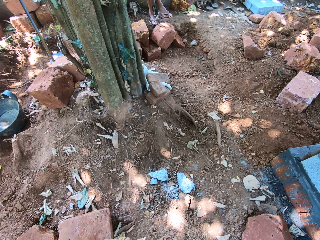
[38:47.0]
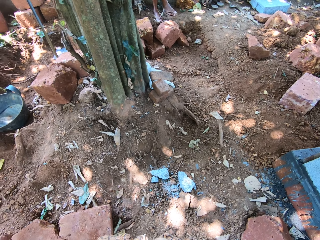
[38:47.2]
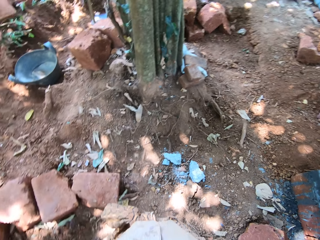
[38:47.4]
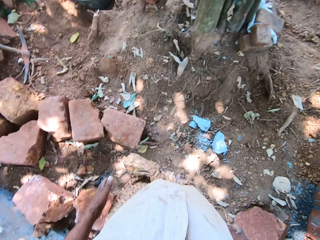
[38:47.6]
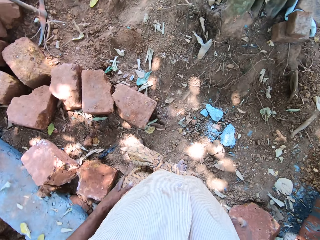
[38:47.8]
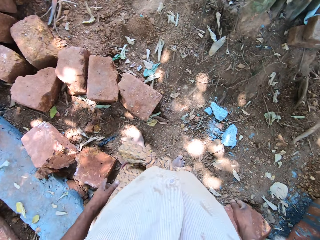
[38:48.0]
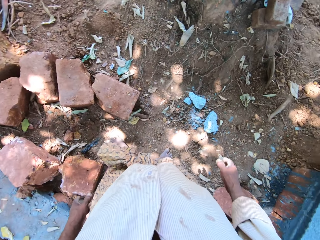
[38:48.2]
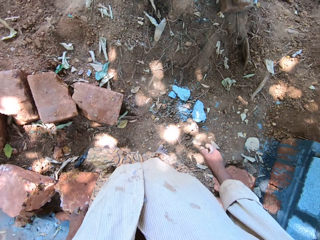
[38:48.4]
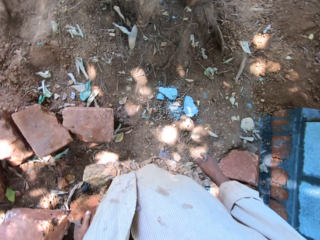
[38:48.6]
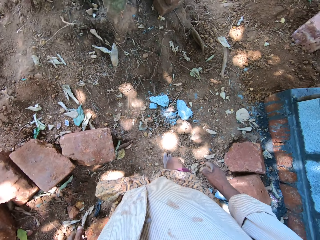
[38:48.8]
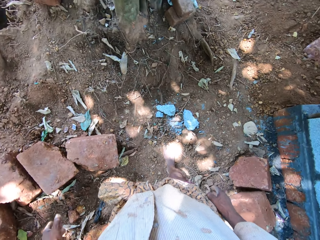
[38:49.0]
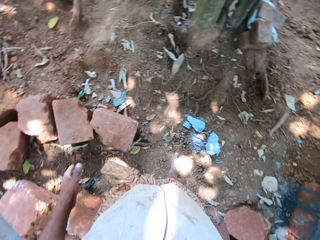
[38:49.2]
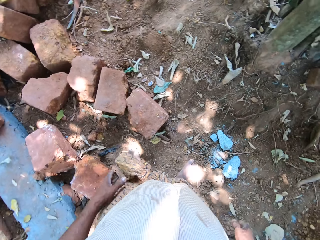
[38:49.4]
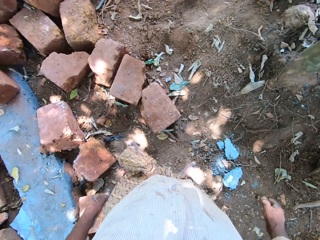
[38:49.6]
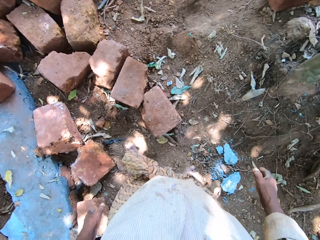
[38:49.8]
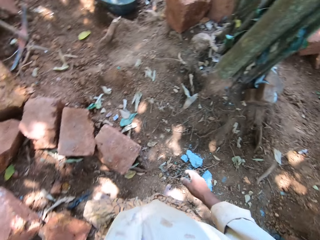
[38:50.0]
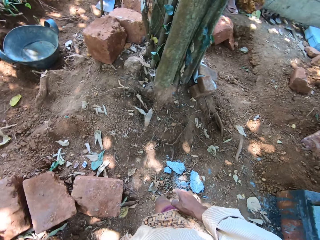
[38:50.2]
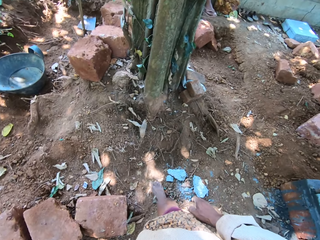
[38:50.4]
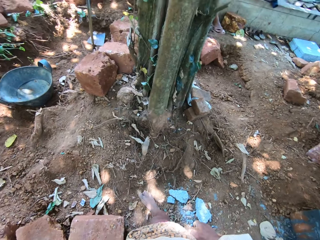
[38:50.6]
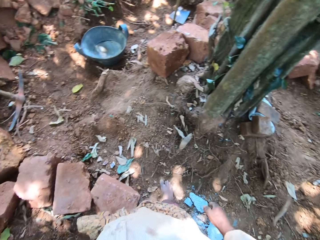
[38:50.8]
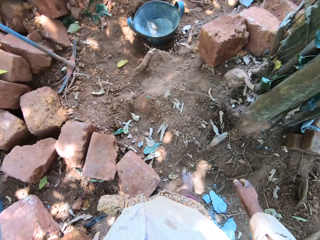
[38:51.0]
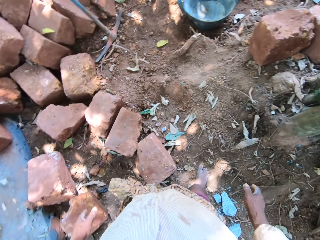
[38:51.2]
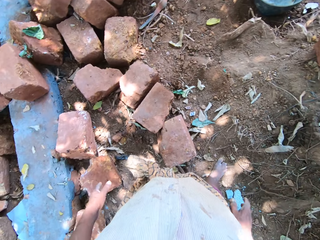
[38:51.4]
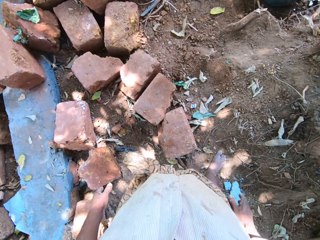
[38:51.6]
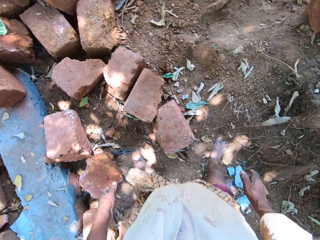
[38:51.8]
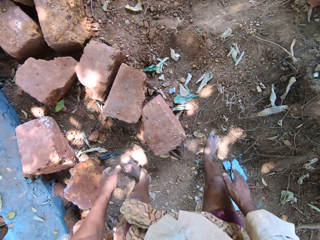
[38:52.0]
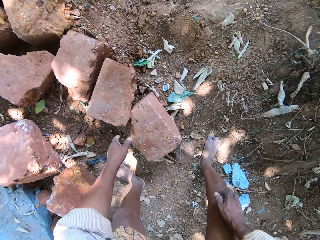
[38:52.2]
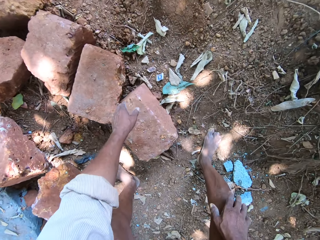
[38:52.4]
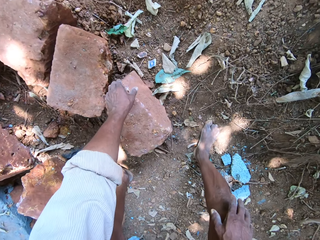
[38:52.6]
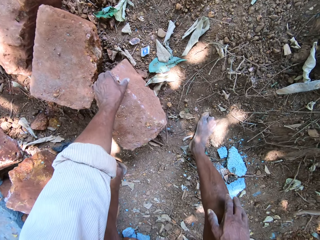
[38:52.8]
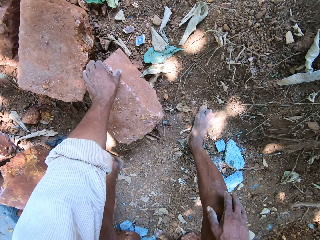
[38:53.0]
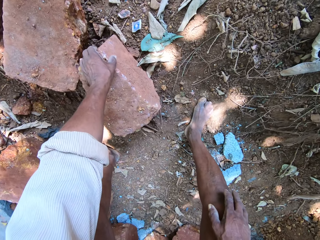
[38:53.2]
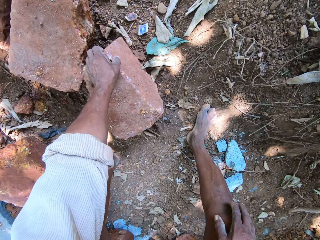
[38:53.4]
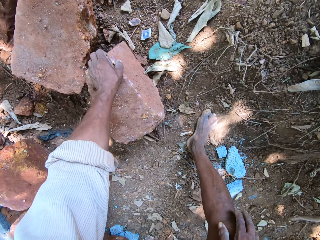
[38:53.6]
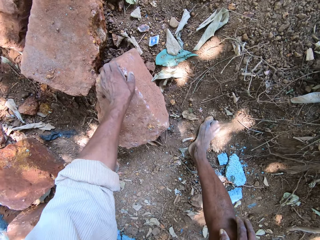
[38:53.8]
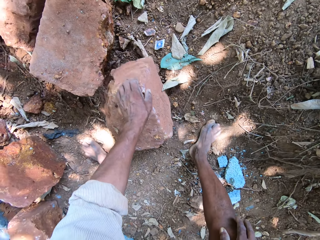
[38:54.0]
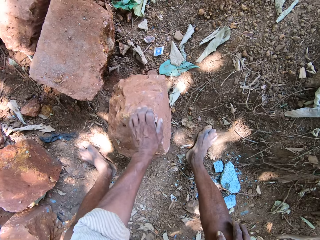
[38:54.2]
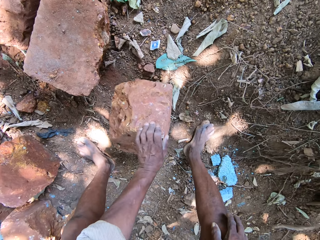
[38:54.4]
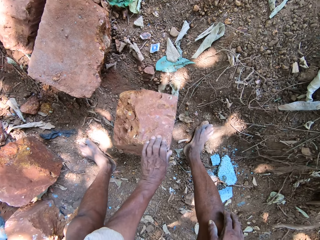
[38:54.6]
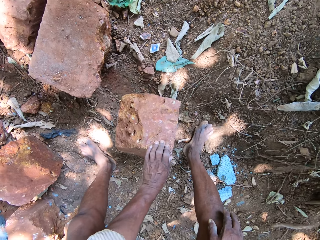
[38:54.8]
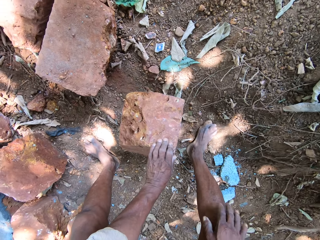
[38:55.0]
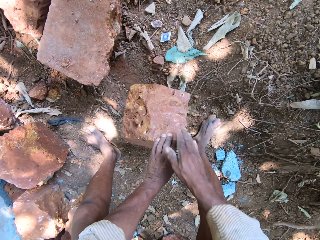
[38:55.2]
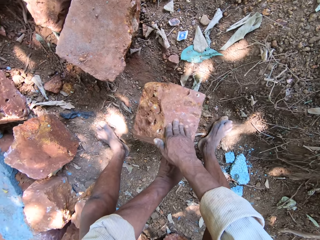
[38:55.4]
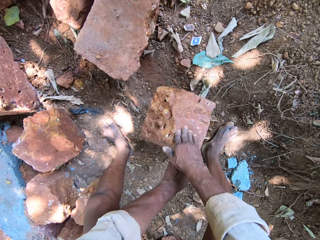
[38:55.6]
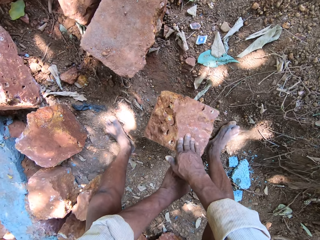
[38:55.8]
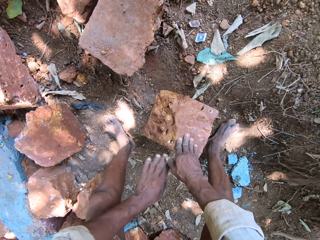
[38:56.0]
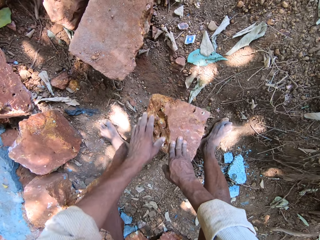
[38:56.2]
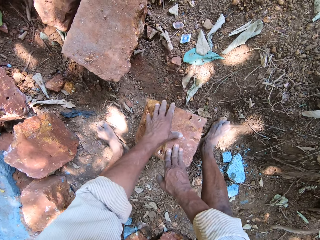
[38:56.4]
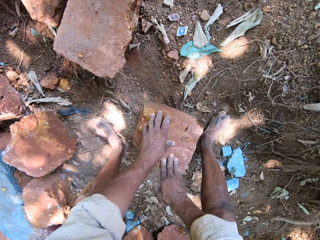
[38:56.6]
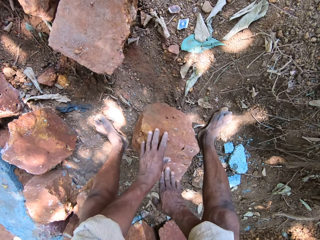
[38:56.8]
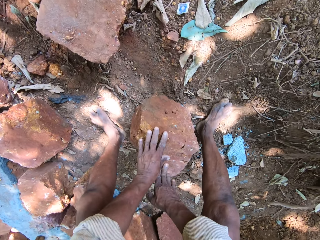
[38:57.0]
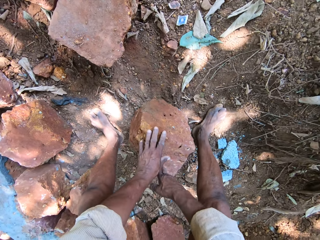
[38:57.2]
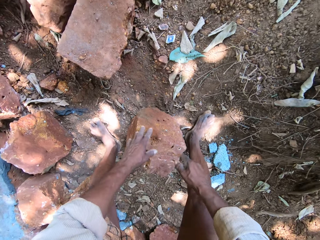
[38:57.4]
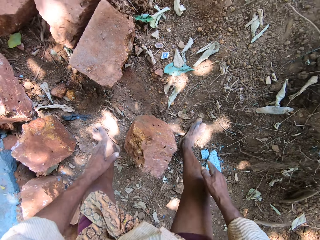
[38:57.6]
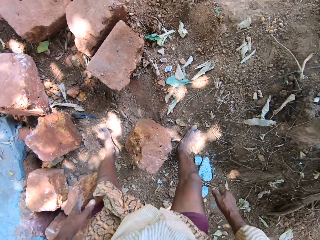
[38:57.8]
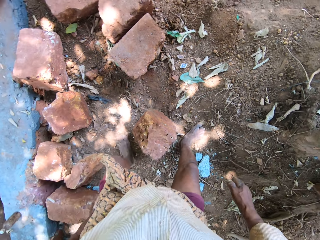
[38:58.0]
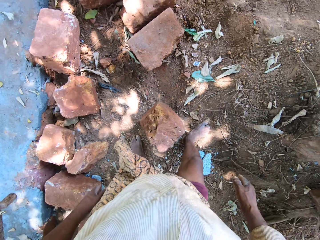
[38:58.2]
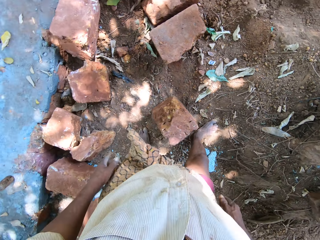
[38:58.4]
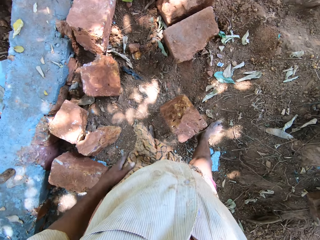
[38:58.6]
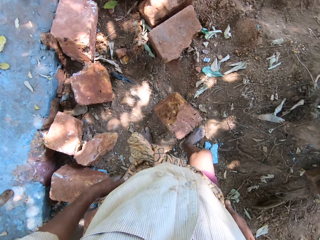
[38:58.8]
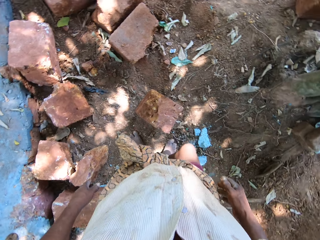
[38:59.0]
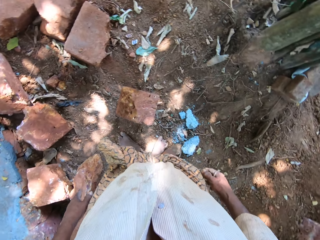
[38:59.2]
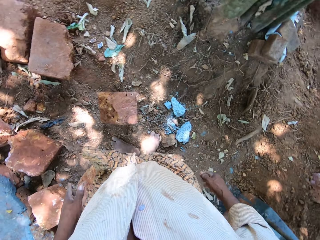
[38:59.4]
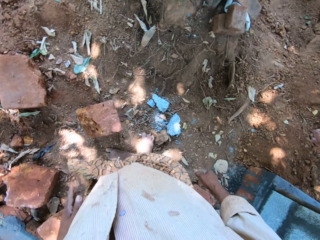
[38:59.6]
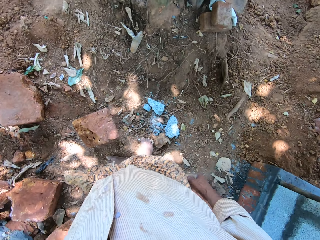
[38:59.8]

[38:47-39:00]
The camera wearer moves his hands and walks. He moves a brick on the ground with his left hand. He holds the brick and turns the brick. He holds the brick with both hands. He moves the brick on the ground with both hands. He turns the brick and removes his hands.

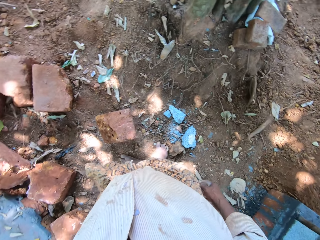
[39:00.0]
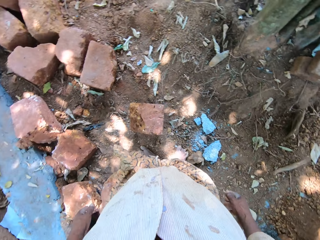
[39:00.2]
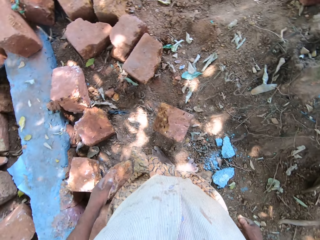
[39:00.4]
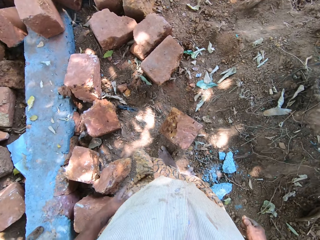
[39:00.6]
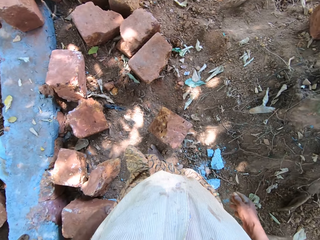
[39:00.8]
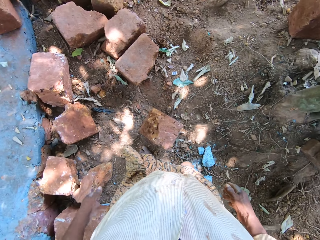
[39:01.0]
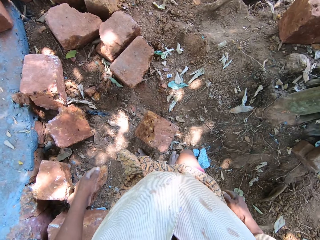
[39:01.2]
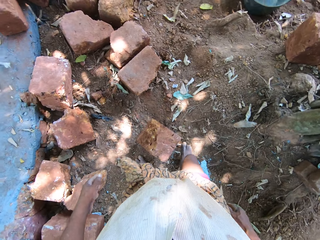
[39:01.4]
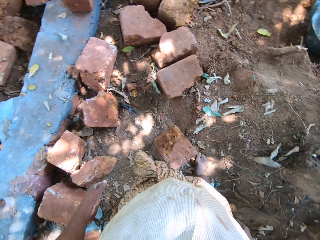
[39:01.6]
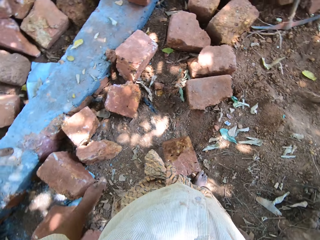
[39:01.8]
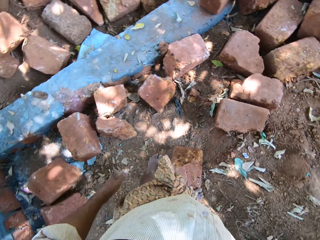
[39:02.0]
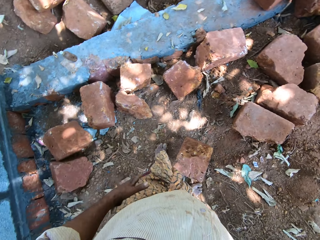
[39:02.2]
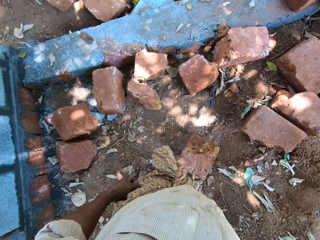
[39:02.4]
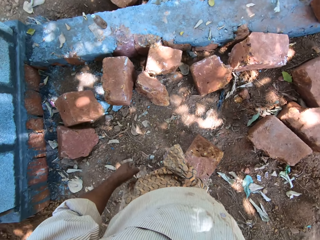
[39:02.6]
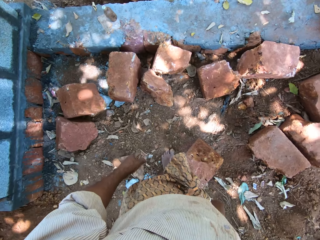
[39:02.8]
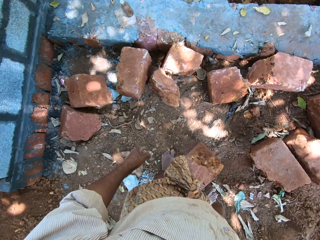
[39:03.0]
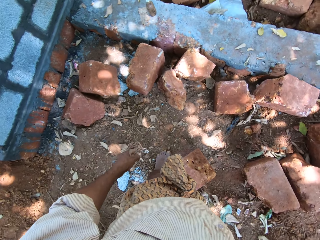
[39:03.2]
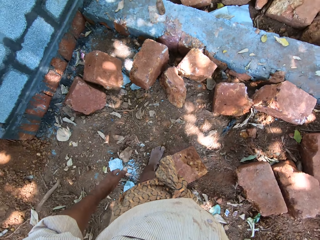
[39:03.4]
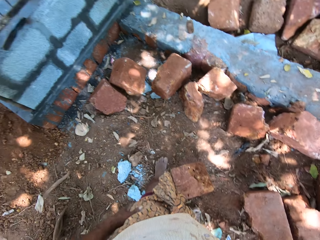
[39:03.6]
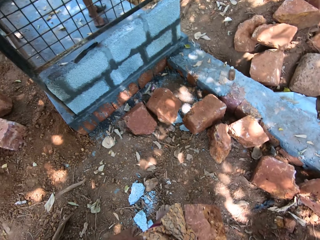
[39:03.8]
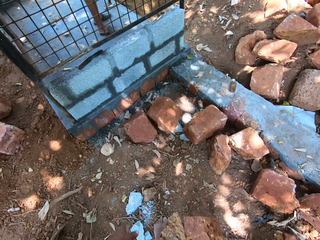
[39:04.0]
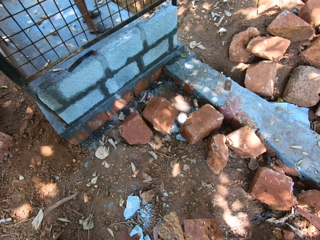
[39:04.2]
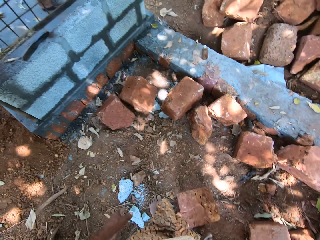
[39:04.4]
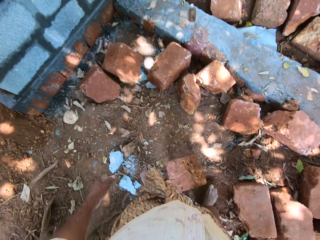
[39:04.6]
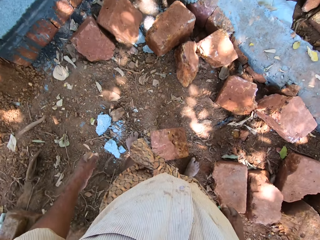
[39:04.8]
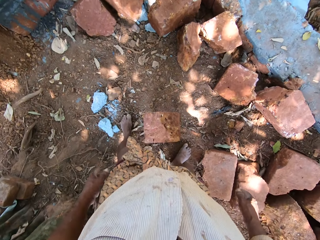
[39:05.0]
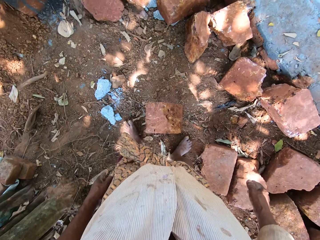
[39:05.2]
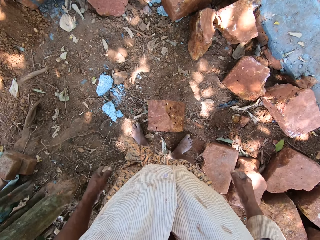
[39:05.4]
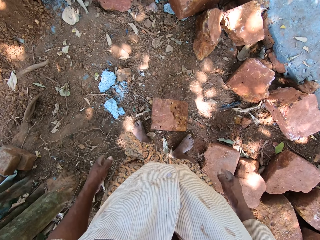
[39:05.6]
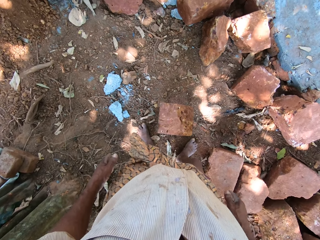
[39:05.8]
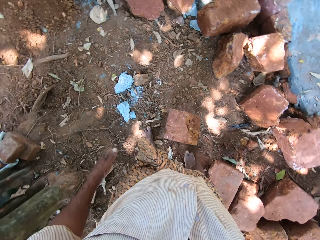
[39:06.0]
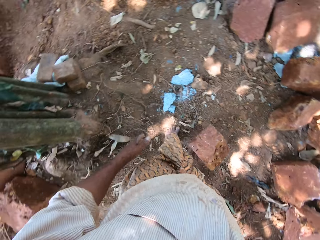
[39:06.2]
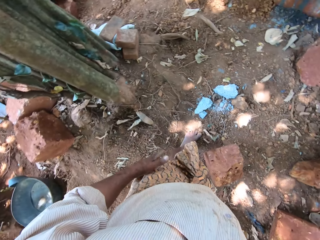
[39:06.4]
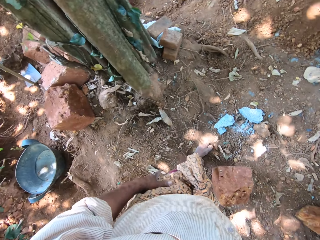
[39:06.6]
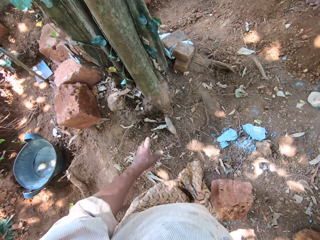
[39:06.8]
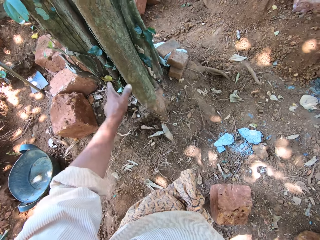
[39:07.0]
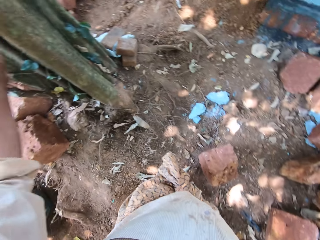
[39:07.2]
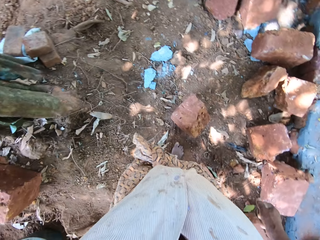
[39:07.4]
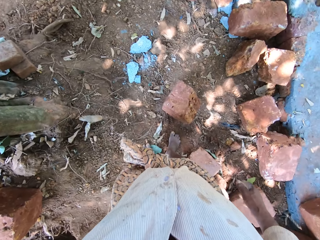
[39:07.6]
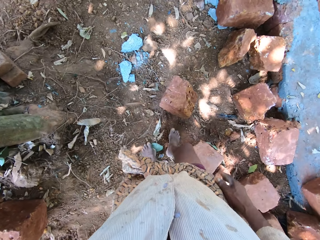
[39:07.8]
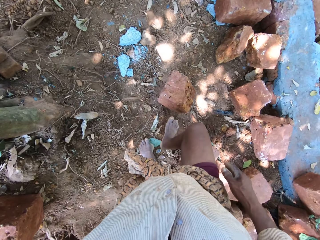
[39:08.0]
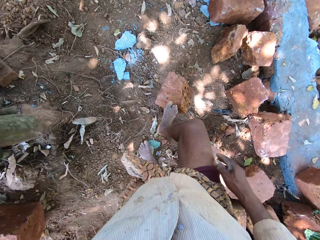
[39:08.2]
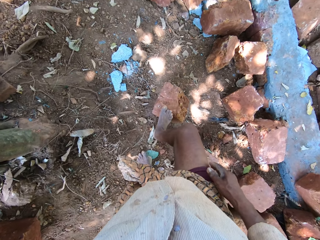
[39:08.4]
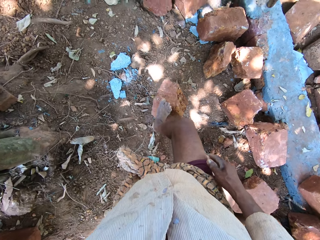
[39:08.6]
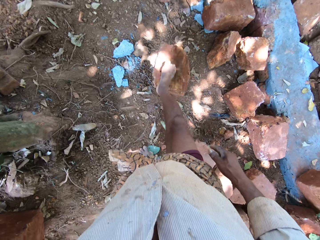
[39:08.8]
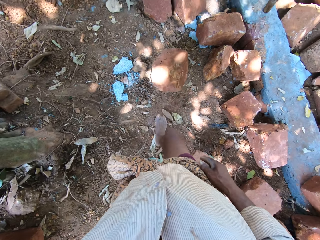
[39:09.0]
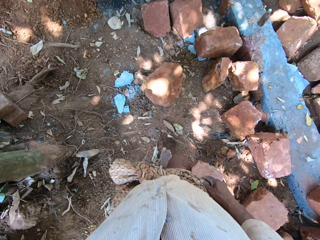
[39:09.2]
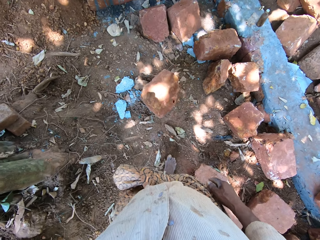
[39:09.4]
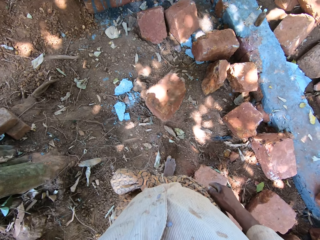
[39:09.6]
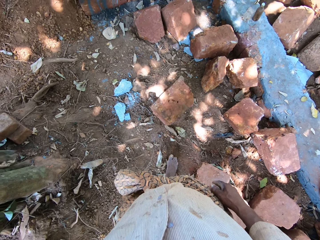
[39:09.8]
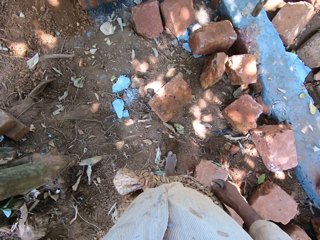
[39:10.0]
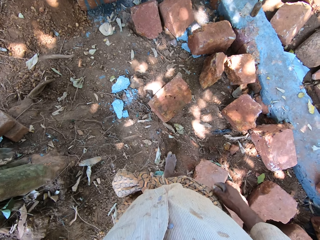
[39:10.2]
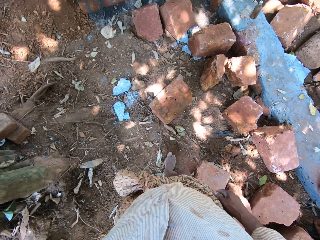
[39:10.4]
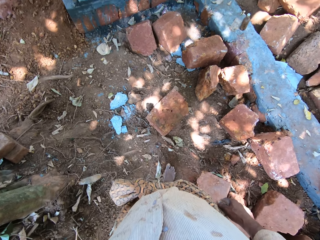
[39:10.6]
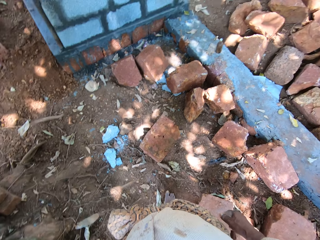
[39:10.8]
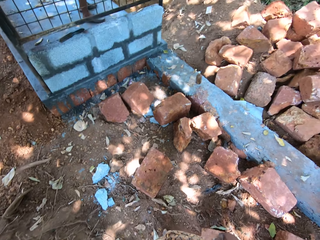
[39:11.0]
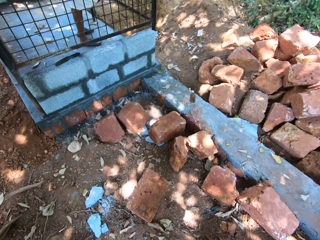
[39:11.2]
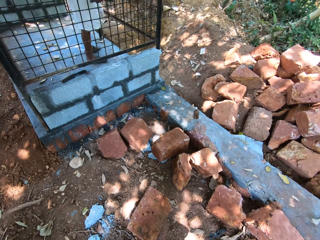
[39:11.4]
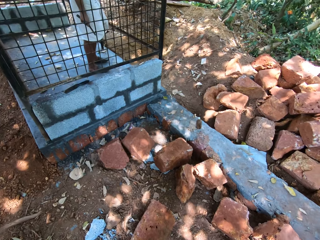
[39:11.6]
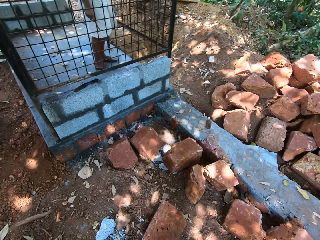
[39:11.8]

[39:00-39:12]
The camera wearer looks around. He walks. He stretches a hand. He pushes the brick on the ground with his right leg.
